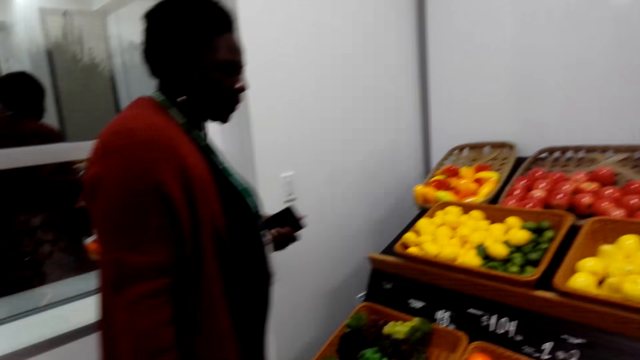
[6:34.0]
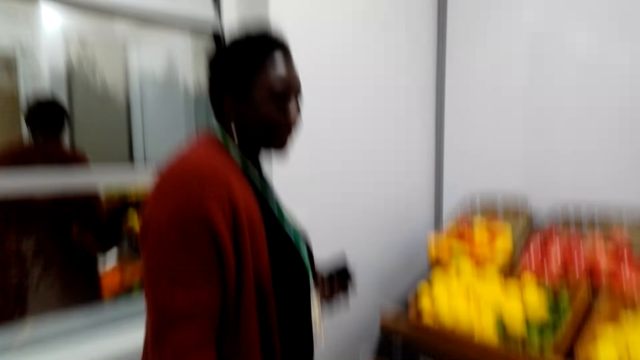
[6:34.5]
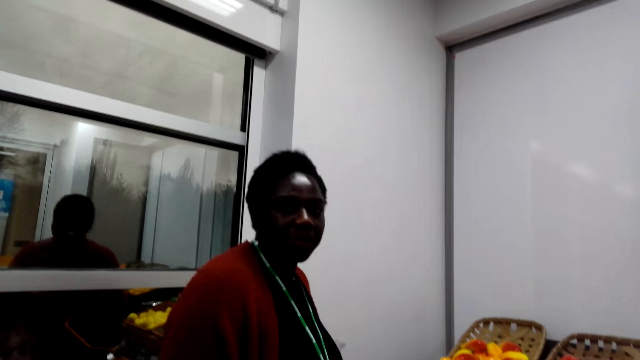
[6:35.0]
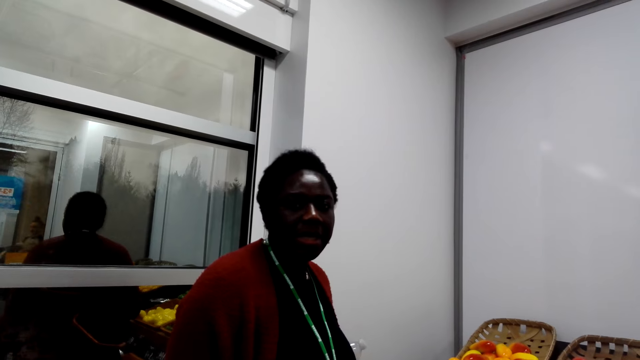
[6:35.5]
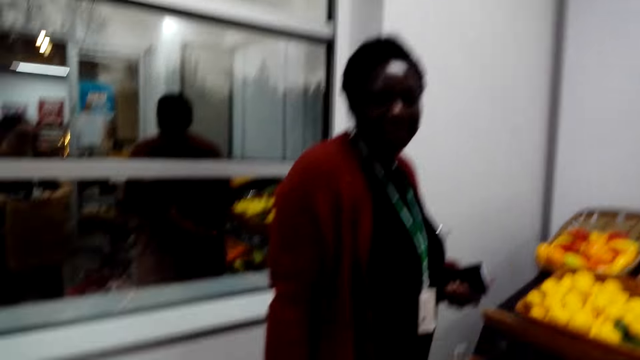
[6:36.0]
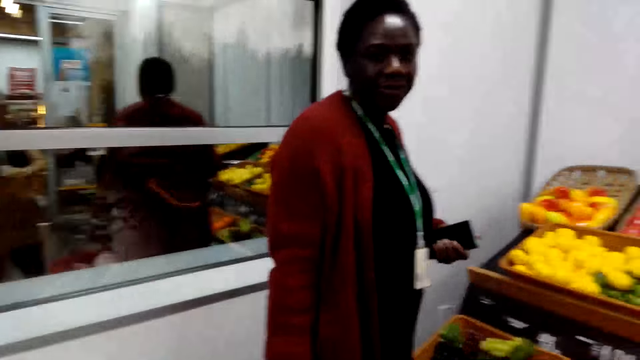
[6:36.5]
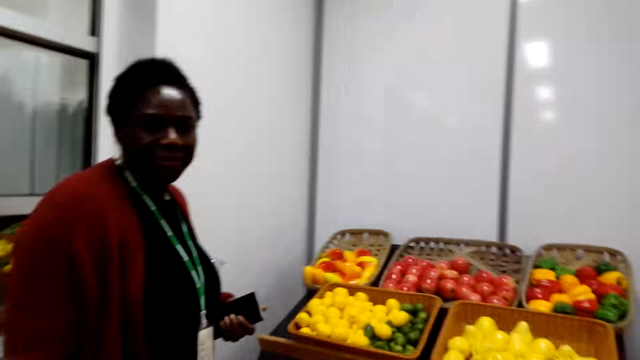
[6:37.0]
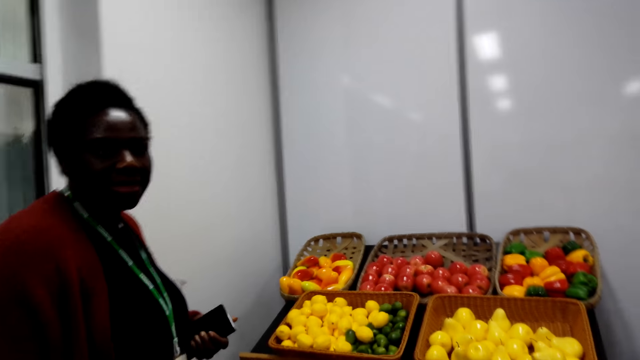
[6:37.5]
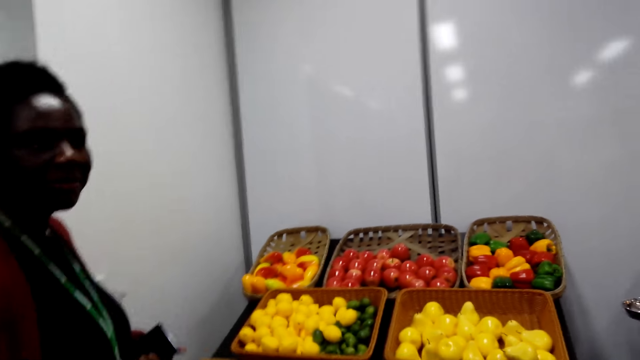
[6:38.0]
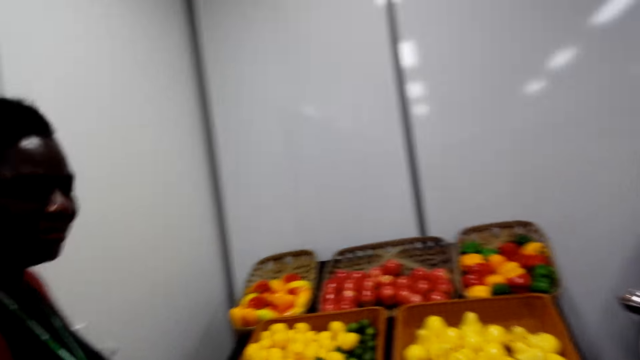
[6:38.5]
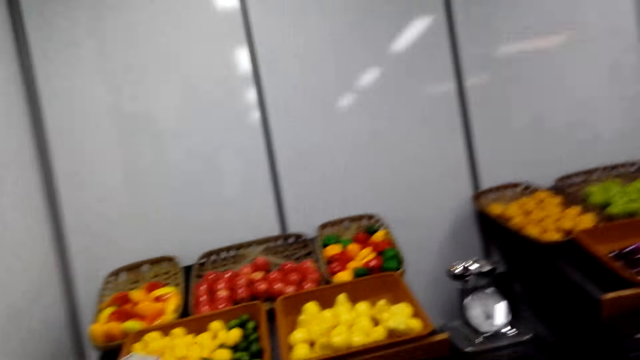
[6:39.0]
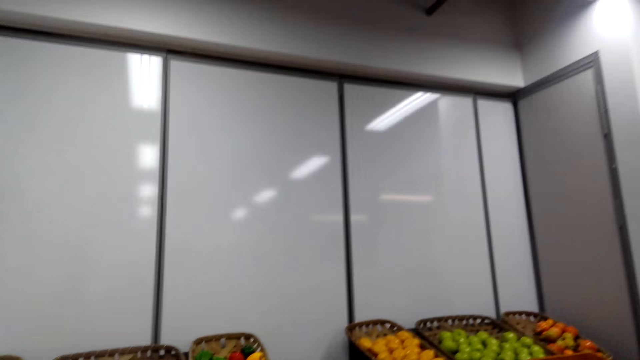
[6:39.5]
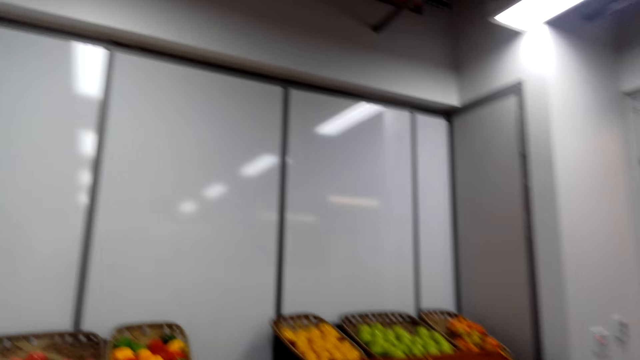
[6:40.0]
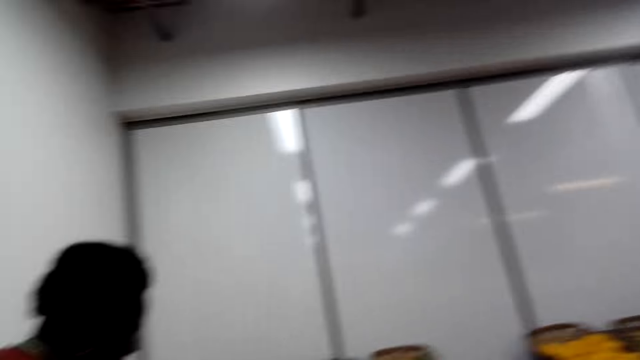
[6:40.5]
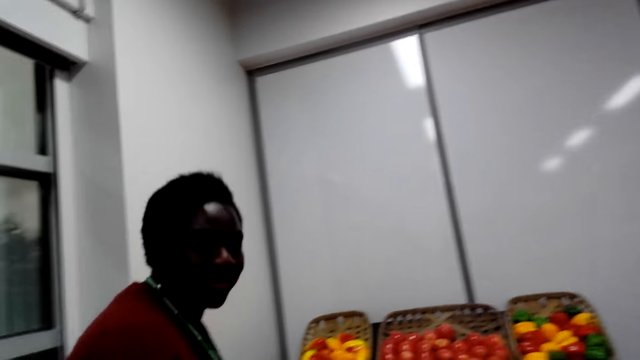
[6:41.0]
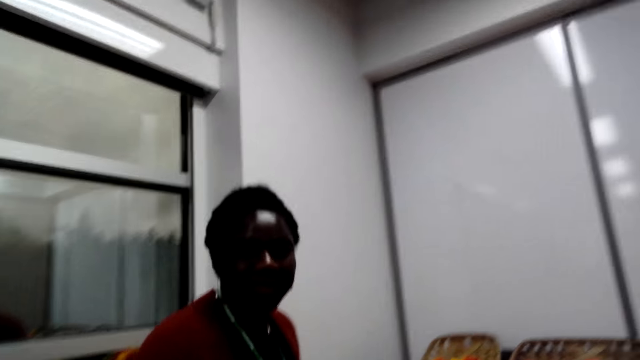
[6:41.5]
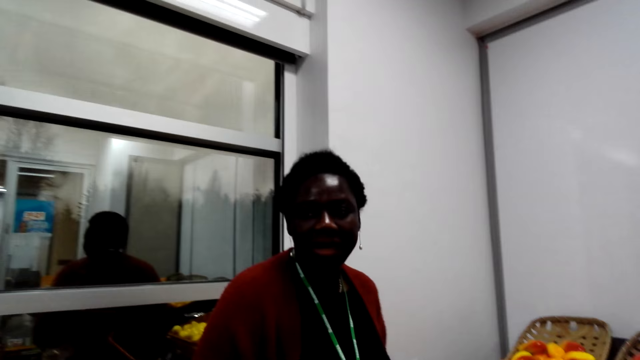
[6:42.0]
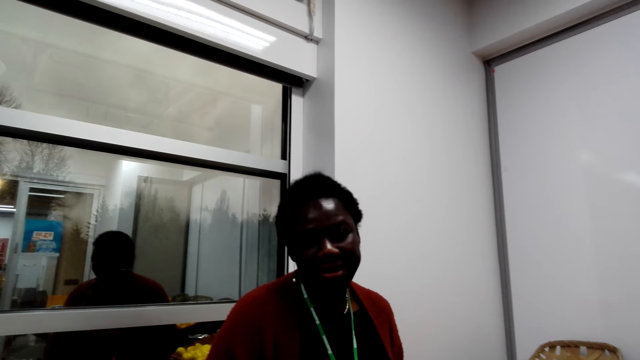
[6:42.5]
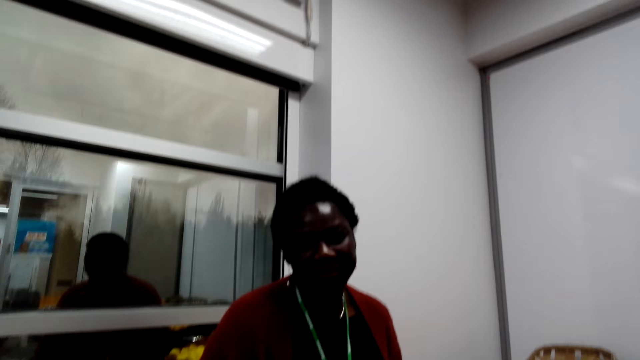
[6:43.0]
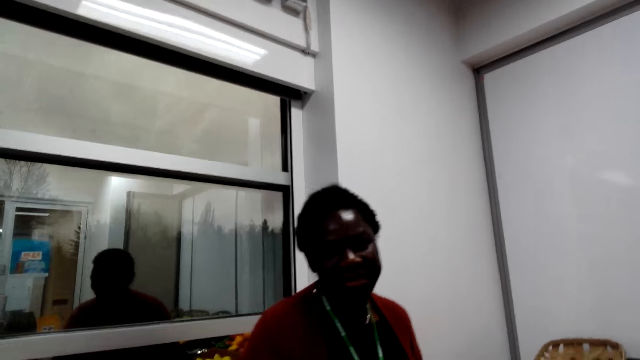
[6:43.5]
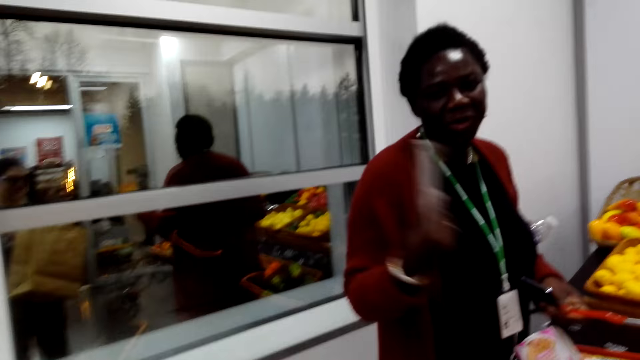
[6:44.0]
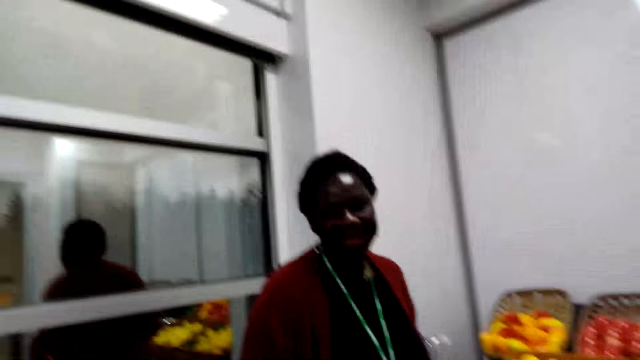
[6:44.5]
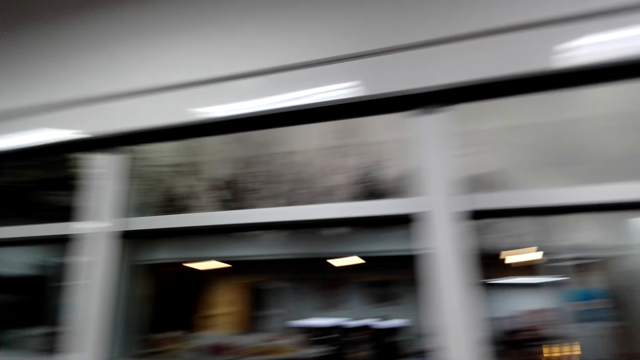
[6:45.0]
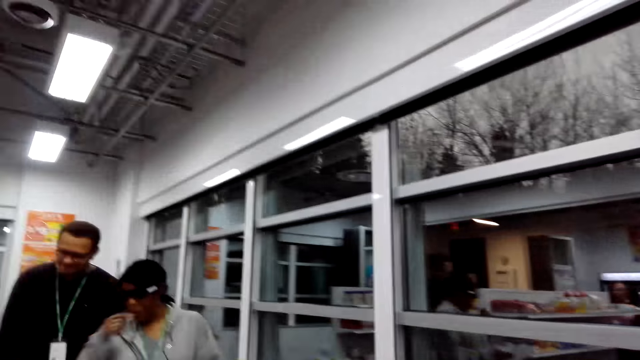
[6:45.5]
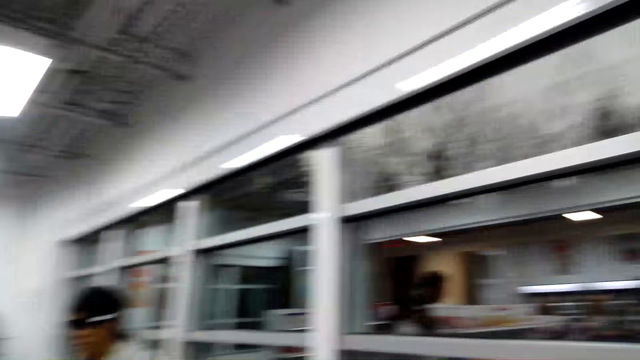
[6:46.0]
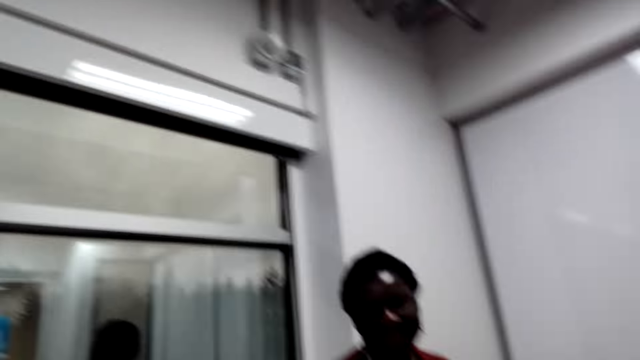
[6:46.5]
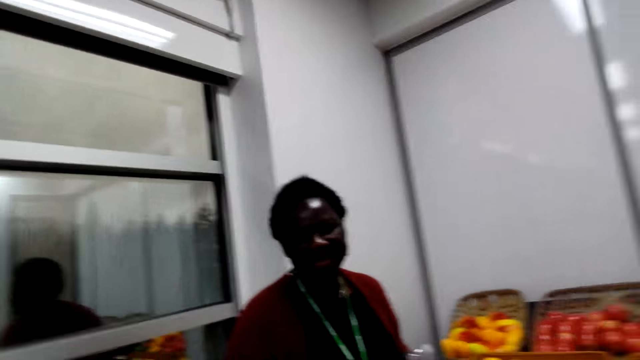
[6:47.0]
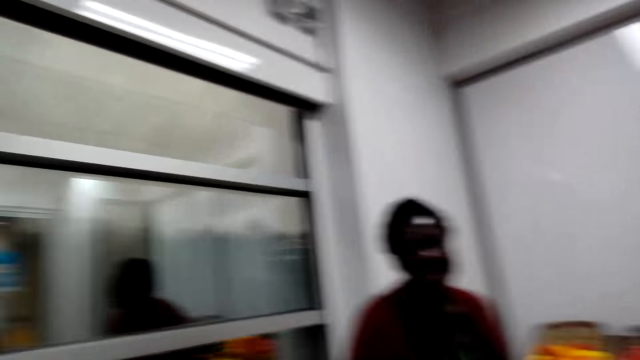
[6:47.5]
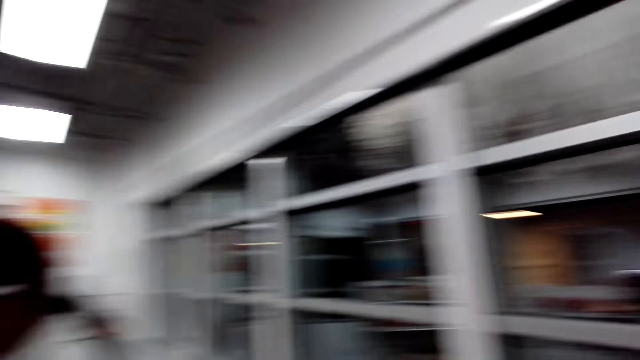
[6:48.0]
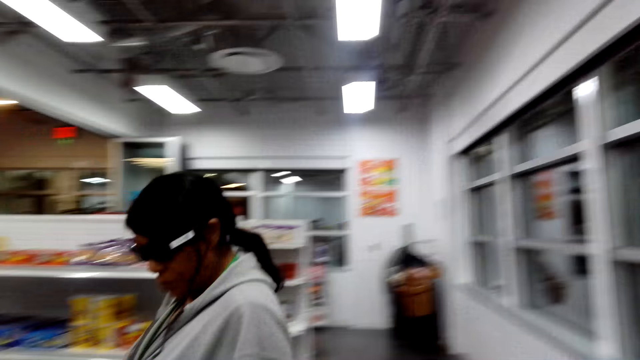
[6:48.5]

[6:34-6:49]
The camera wearer converses with a woman. The woman talks to the camera wearer. The camera wearer talks to the woman. She looks around the supermarket. The woman converses with the camera wearer. The camera wearer turns her head. She converses with the woman. She moves to the other shelf and looks around the supermarket.

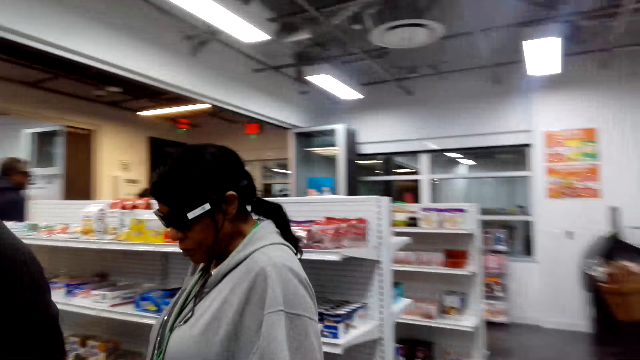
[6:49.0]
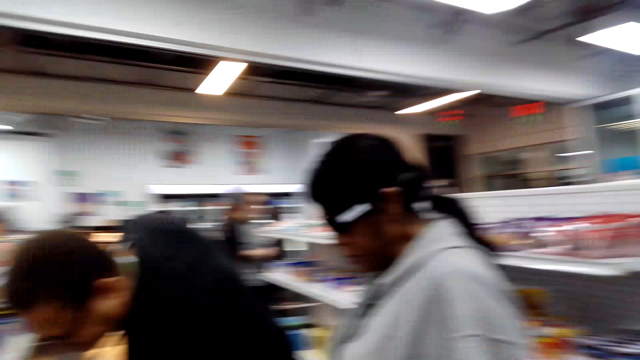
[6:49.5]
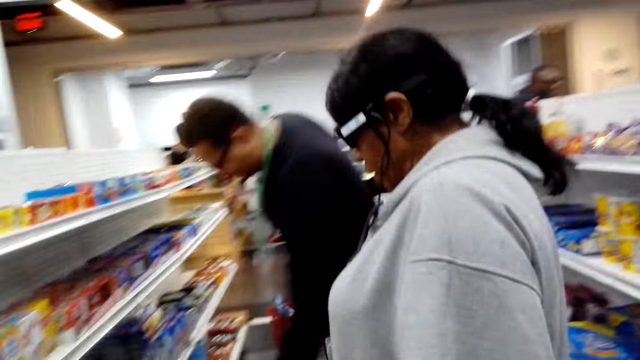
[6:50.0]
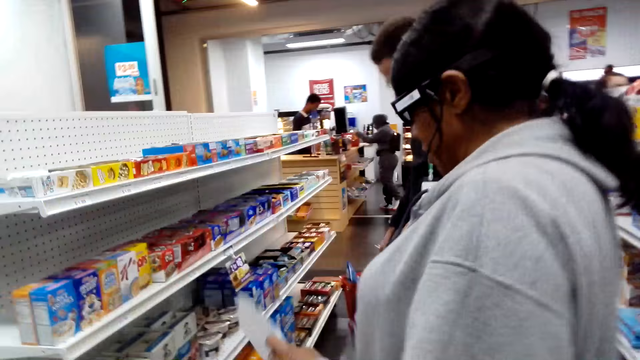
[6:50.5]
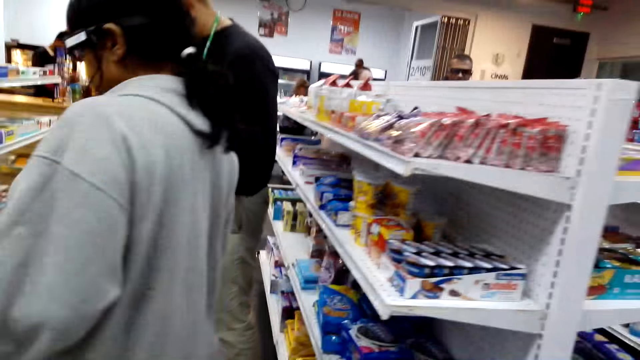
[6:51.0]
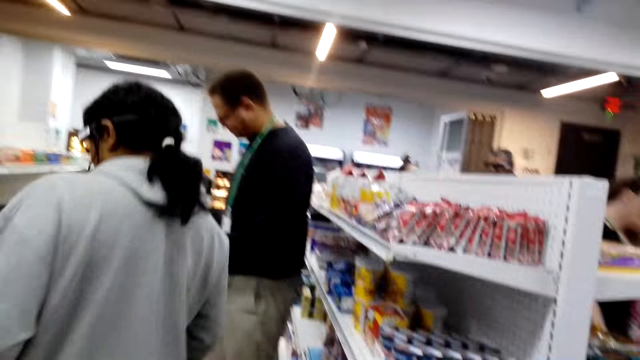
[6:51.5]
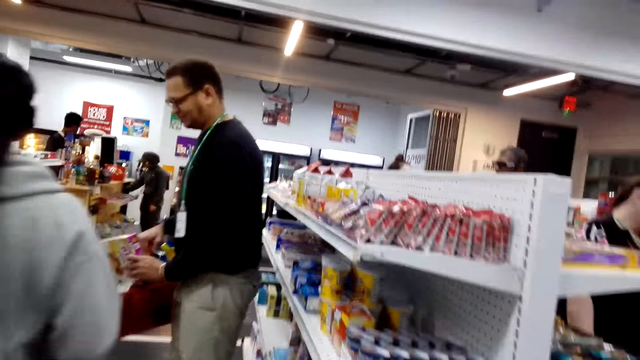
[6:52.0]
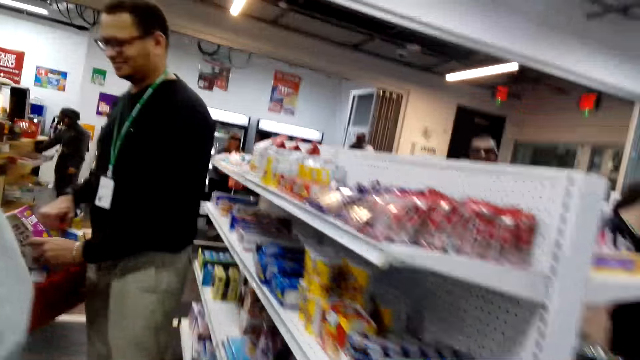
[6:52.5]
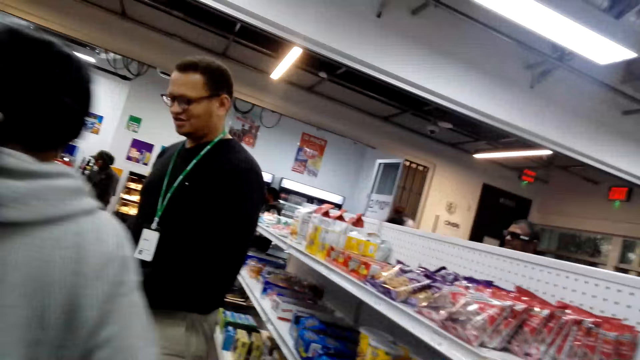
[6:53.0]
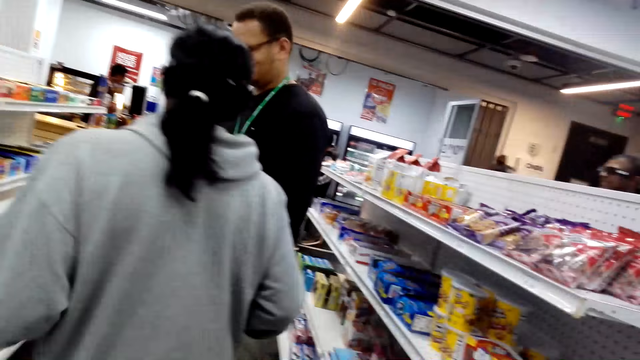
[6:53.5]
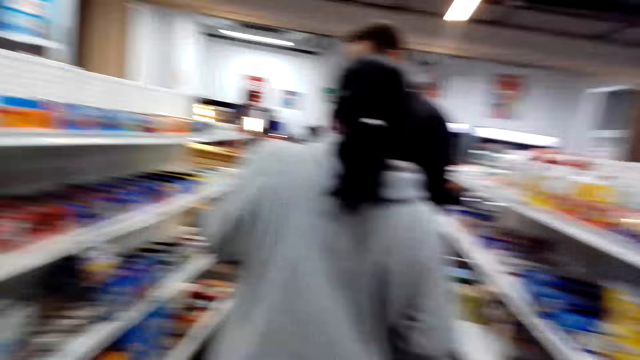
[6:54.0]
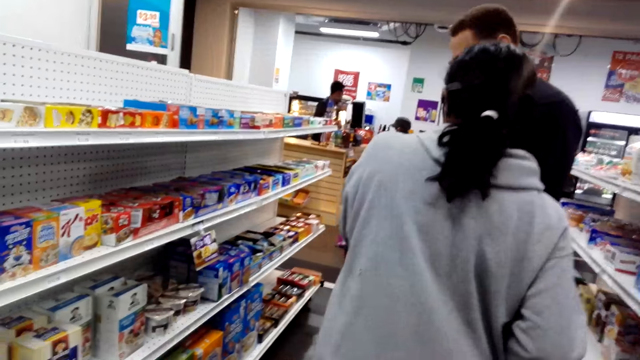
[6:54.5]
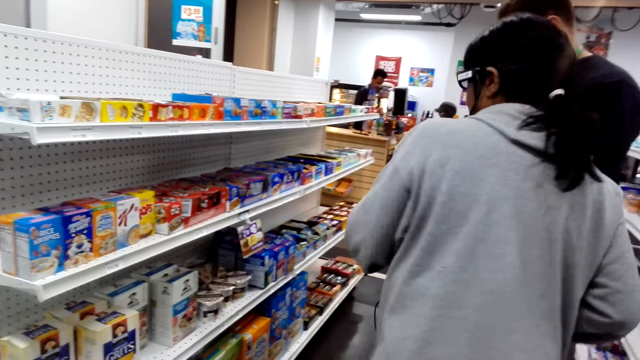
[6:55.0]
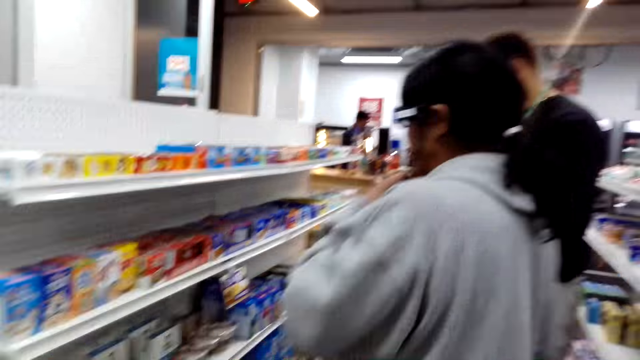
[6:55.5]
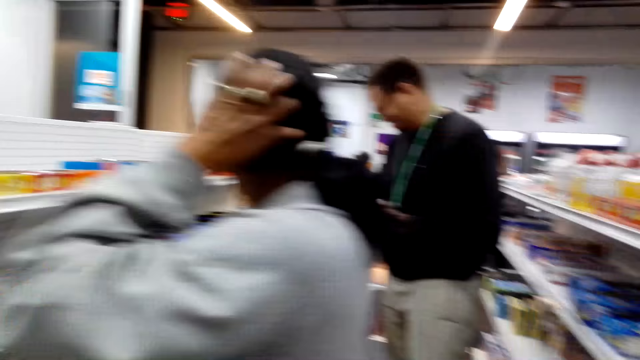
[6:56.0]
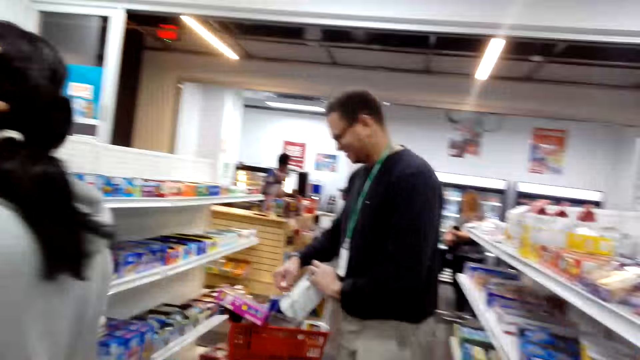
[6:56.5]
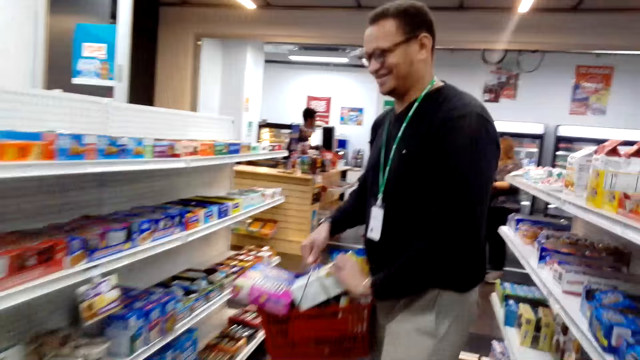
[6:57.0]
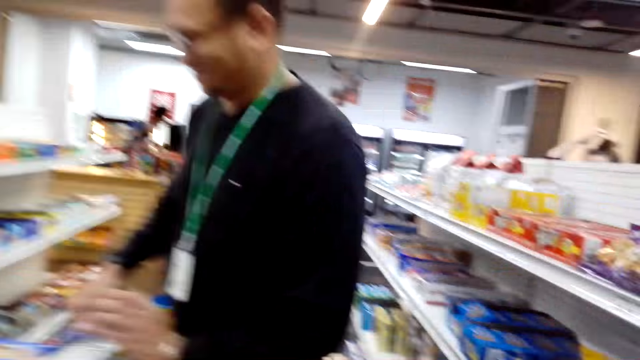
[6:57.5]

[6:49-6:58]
The camera wearer looks at a man and a woman.
